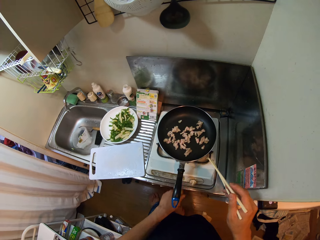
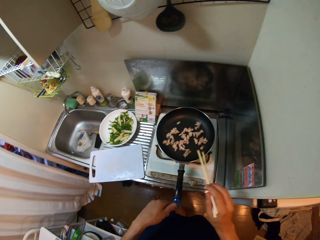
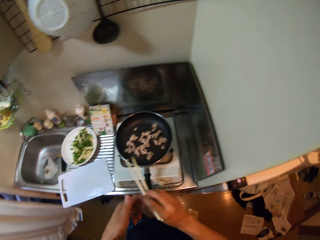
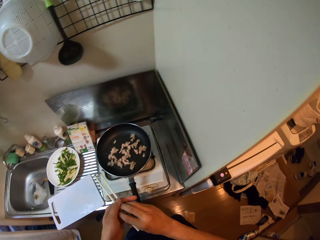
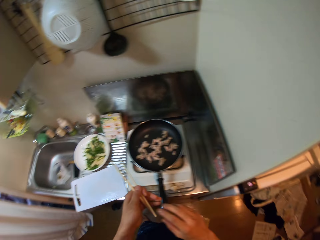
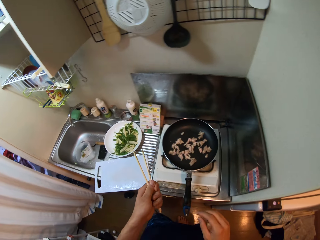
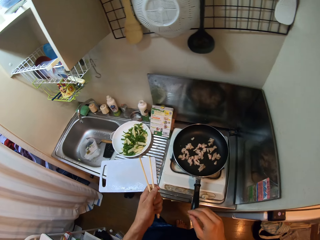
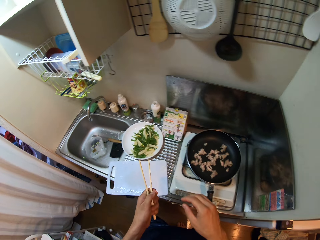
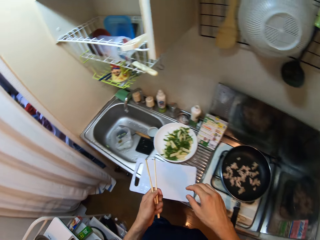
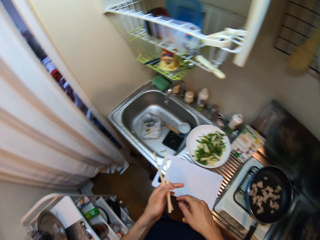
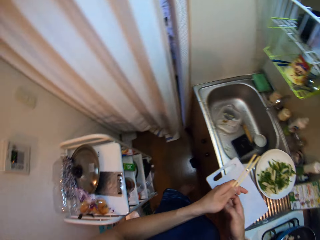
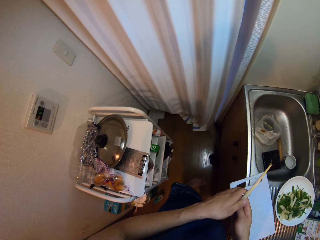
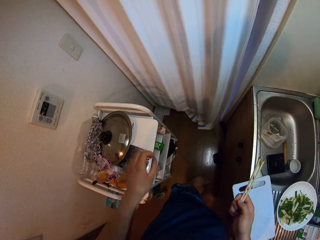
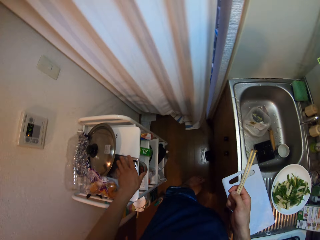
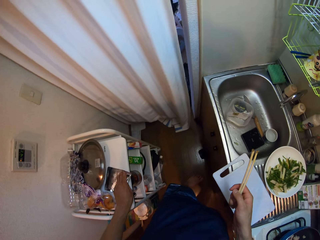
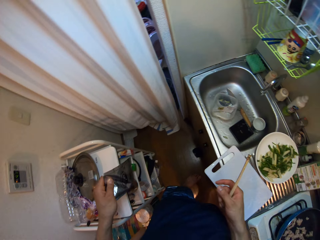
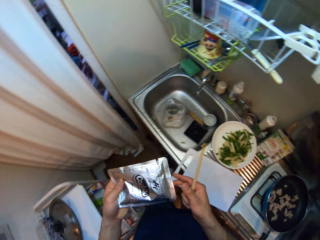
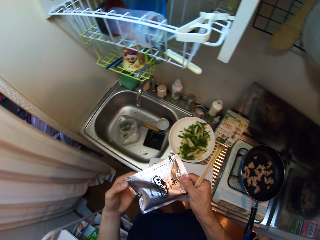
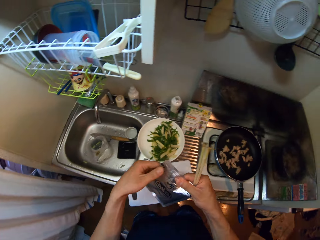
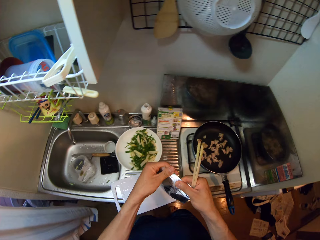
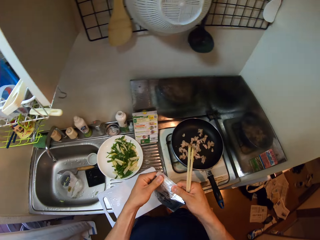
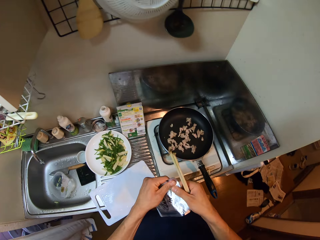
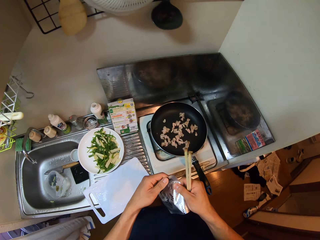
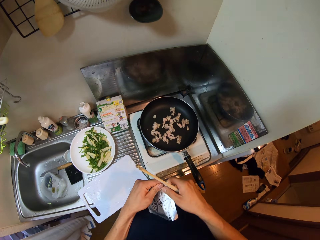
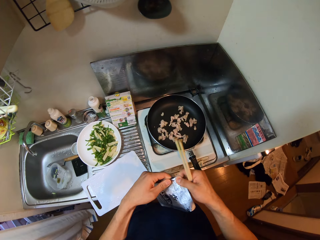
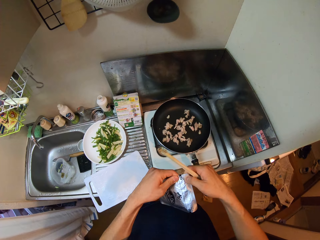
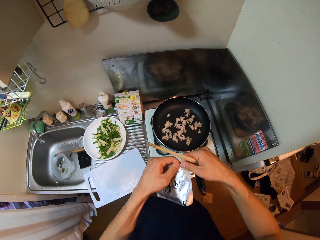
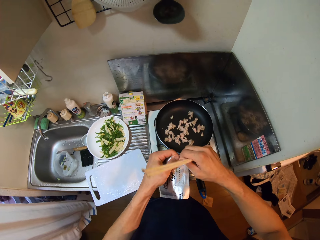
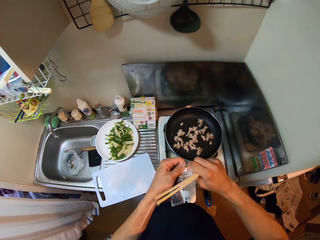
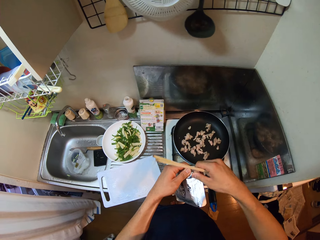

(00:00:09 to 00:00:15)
The camera wearer turns towards a shelf. They pick a nylon from the shelf. They open the nylon with both hands.

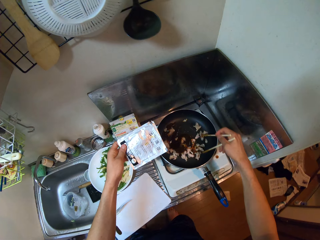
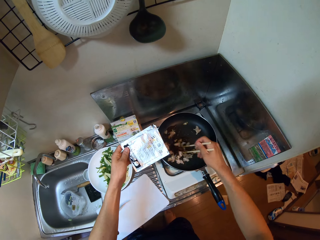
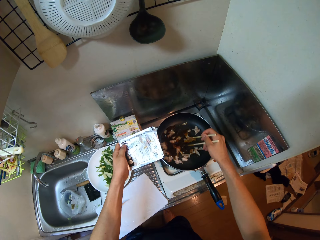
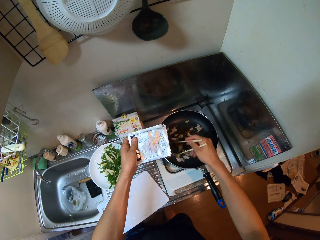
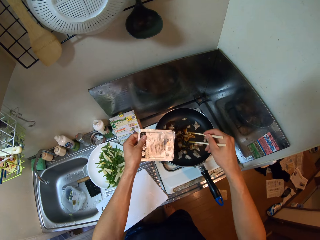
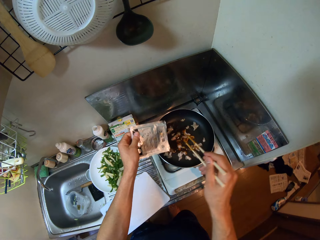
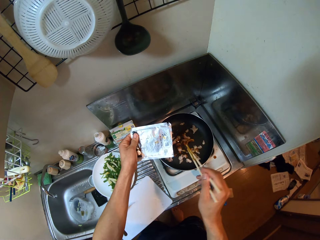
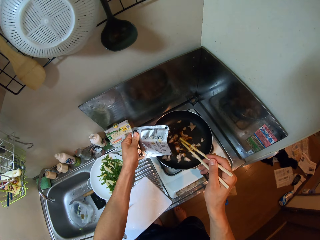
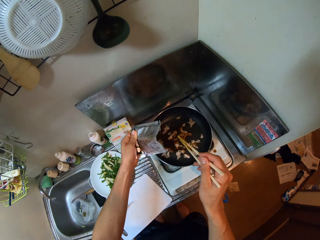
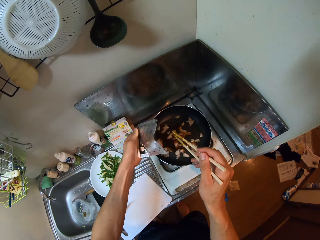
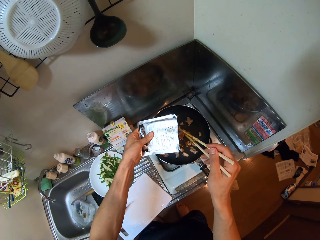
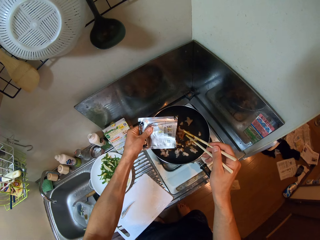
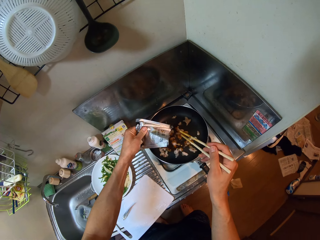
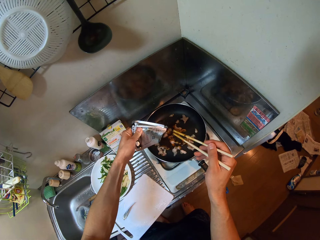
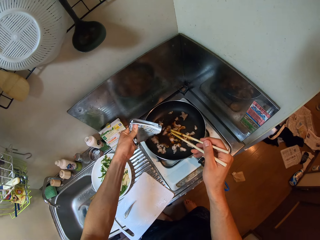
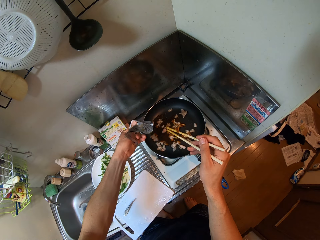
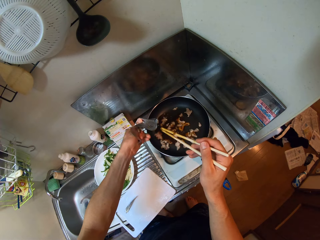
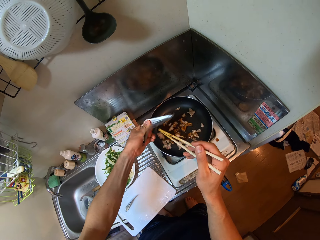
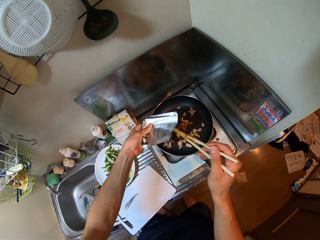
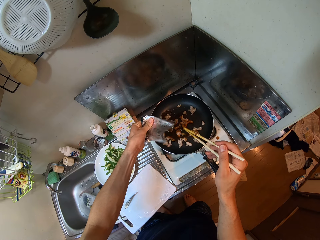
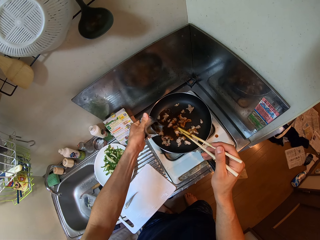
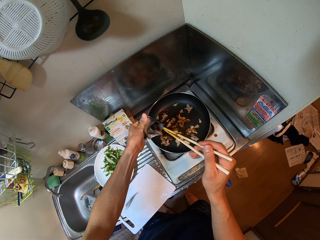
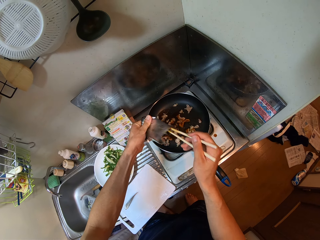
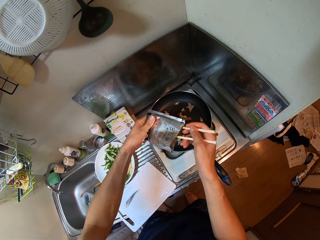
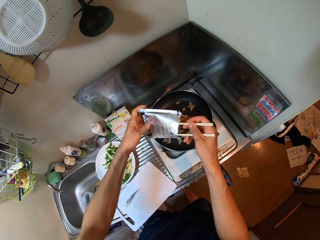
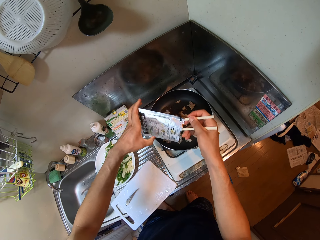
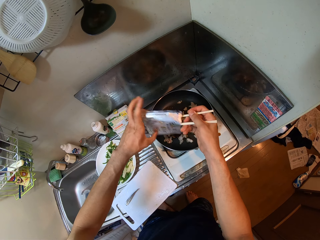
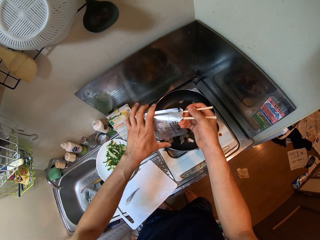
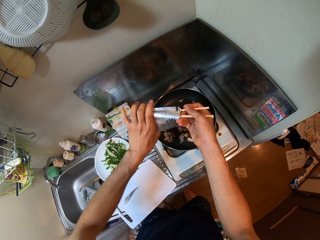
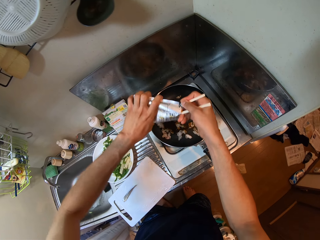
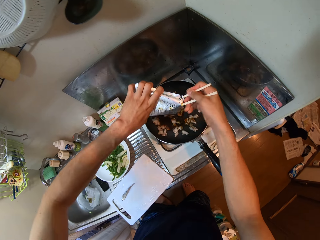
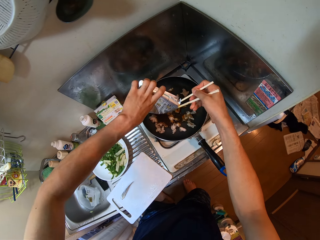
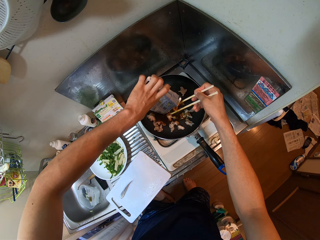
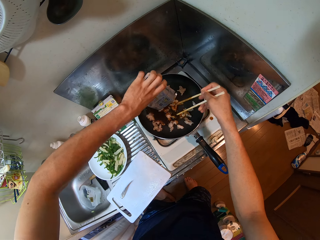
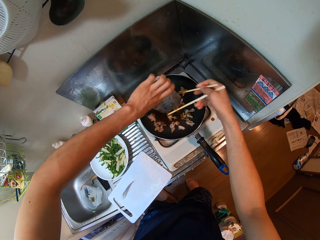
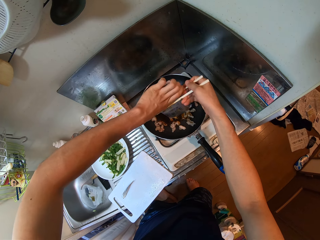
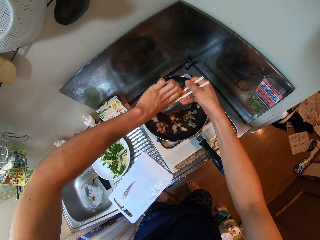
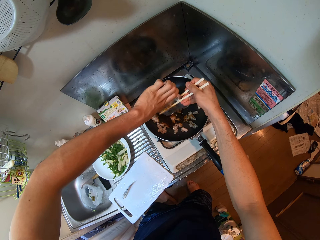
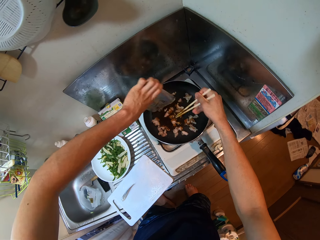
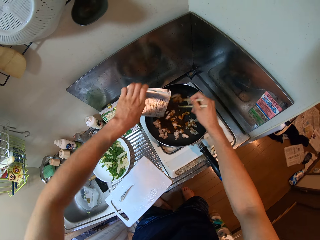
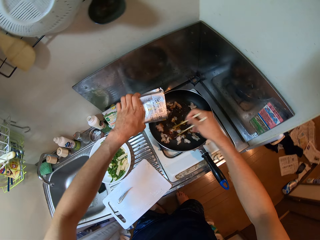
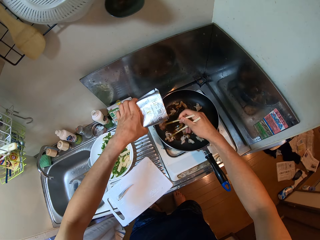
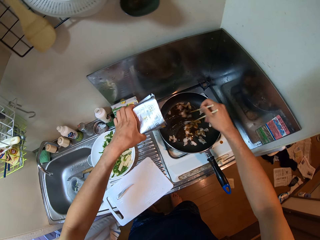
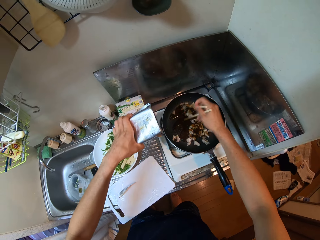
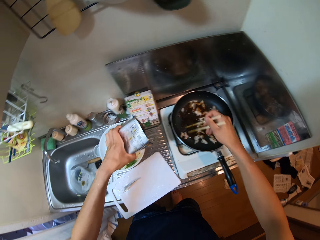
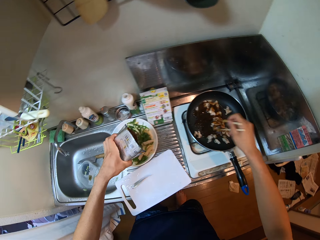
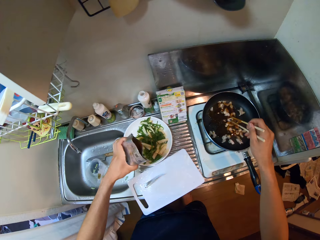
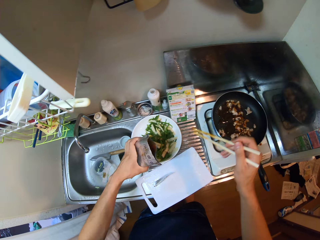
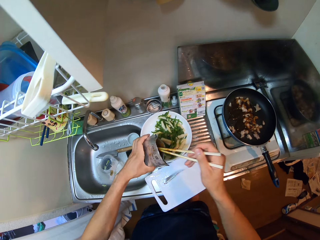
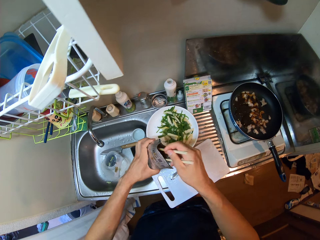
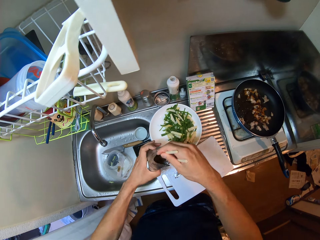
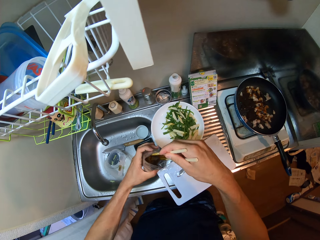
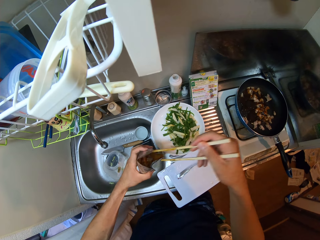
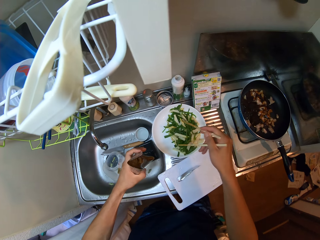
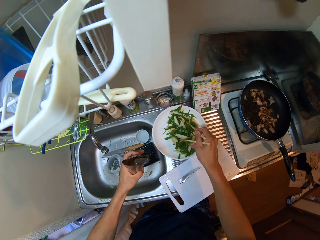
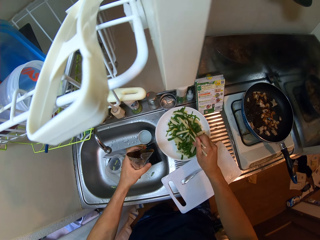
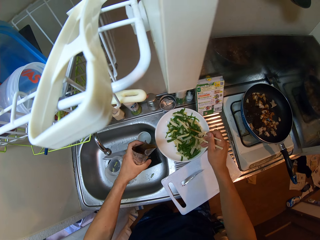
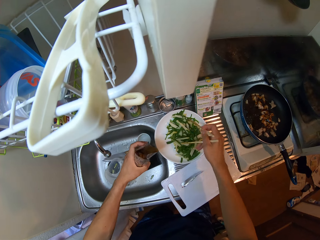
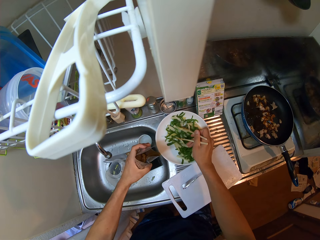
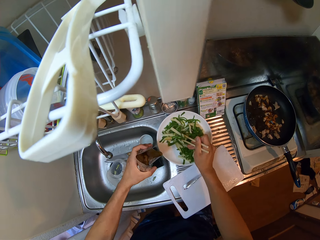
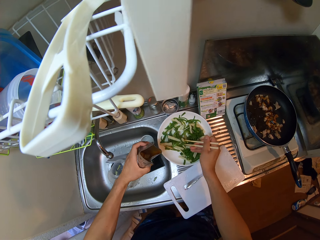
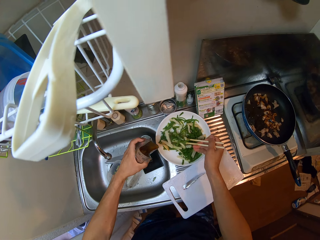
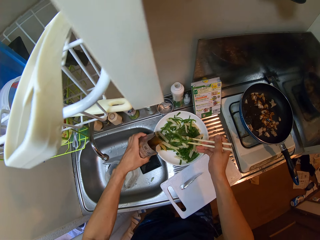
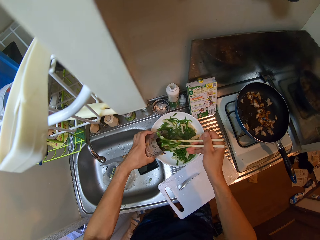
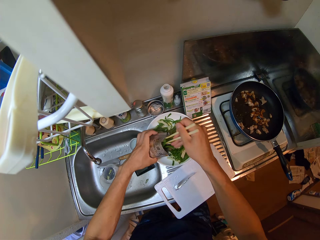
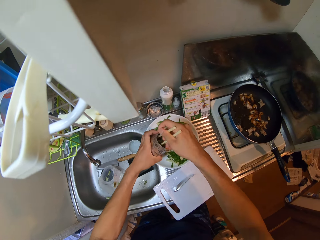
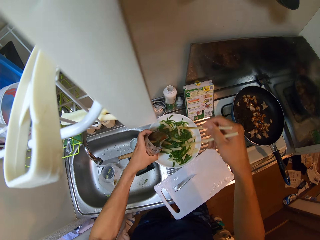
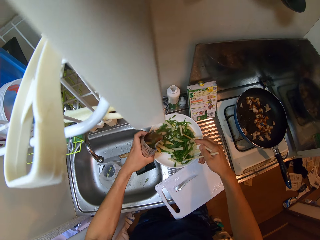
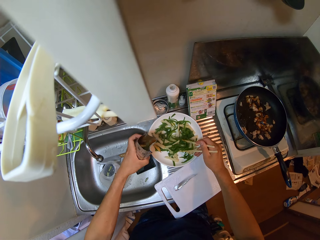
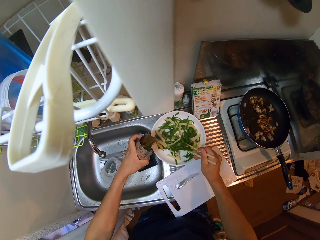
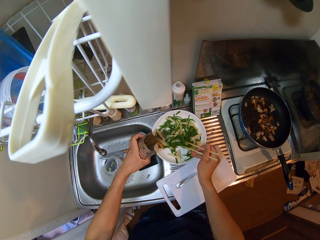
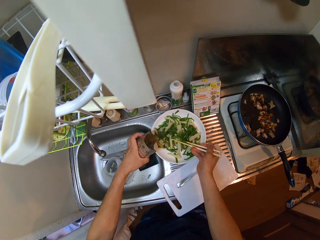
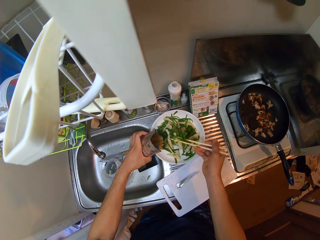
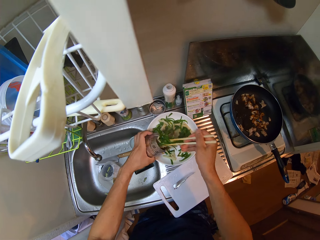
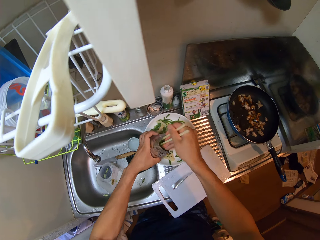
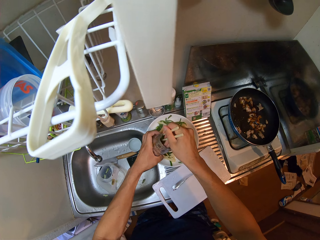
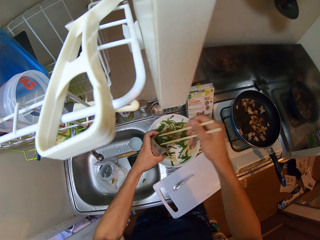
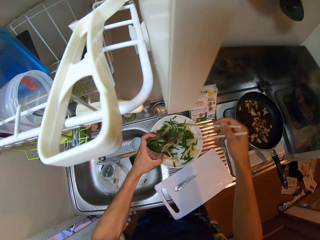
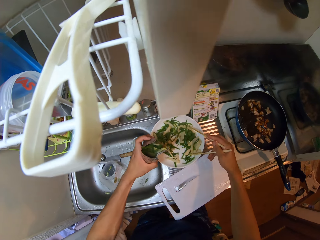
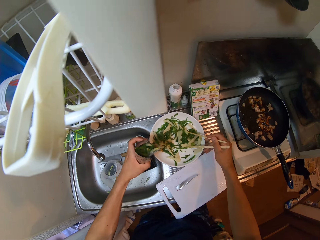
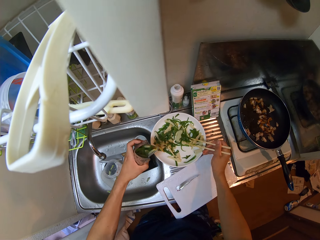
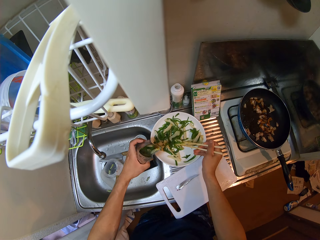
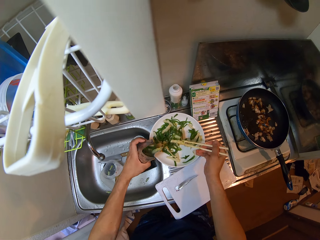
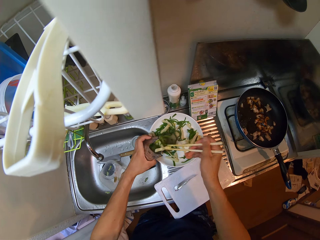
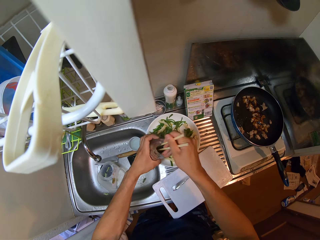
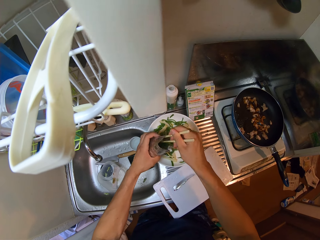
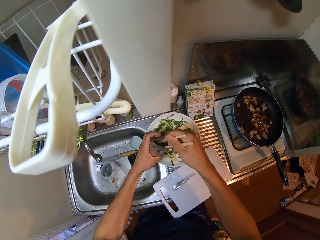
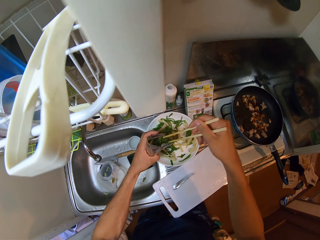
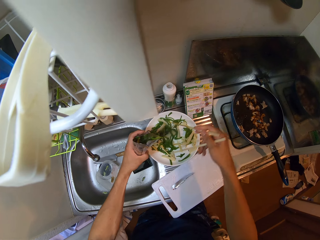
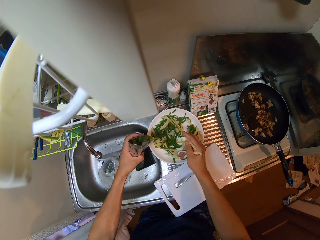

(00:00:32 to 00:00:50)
The camera wearer stirs the pepper and meat in the fry pan. She squeezes the nylon in her hand. She pours the spice. She stirs the pepper and meat in the fry pan. She opens the mouth of the nylon with the chopsticks. She takes some cucumber from a plate with the chopsticks. She puts the cucumber inside the empty nylon. She takes some cucumber from the plate with the chopsticks. She puts the cucumber inside the nylon. She takes some cucumber from the plate with the chopsticks. She puts the cucumber inside the nylon.
